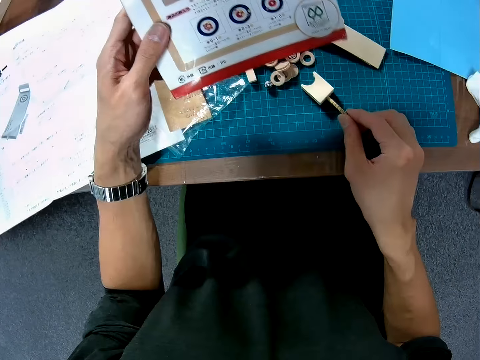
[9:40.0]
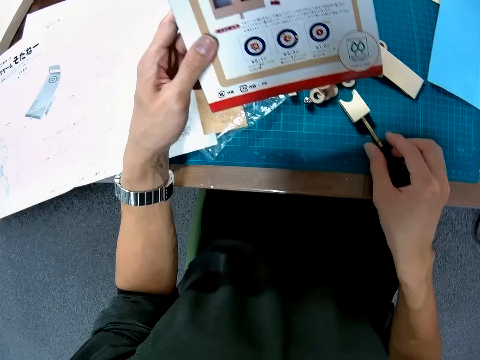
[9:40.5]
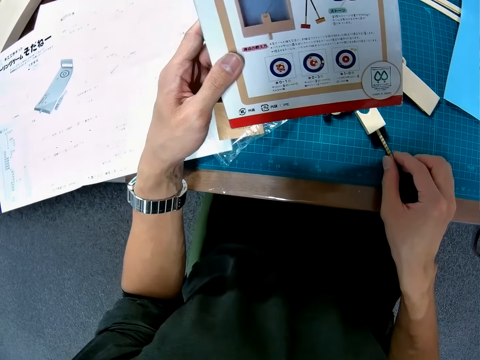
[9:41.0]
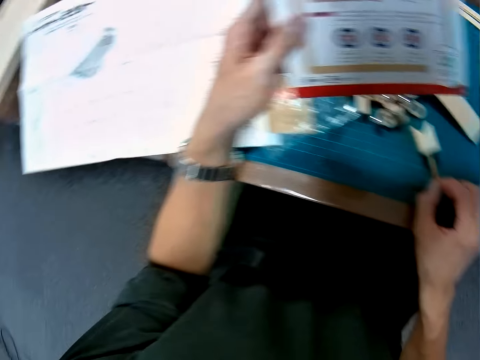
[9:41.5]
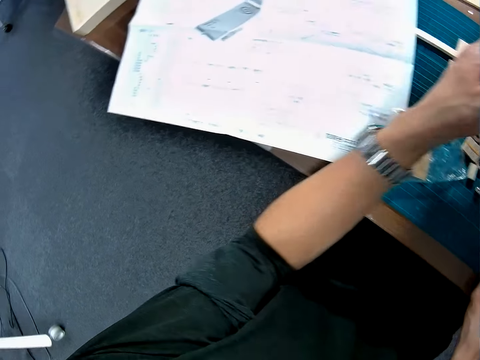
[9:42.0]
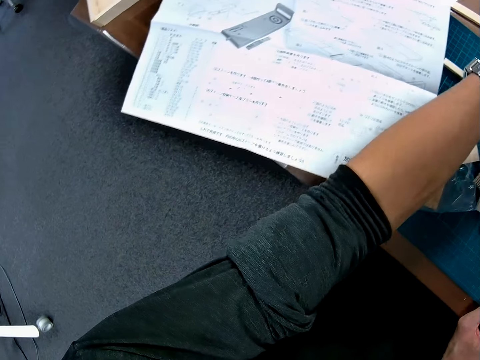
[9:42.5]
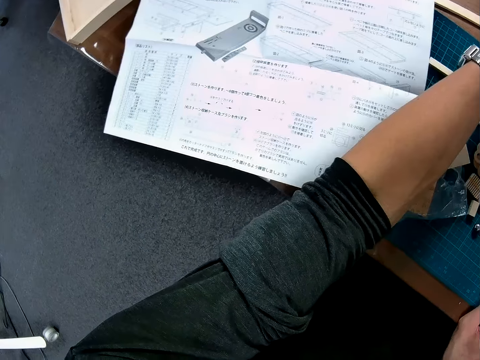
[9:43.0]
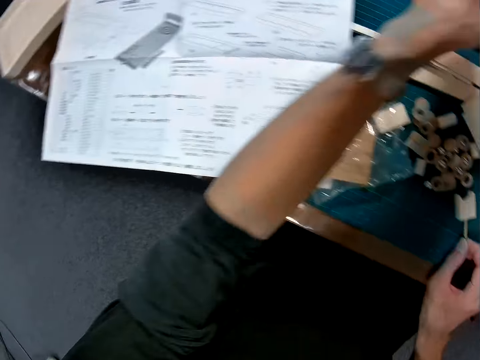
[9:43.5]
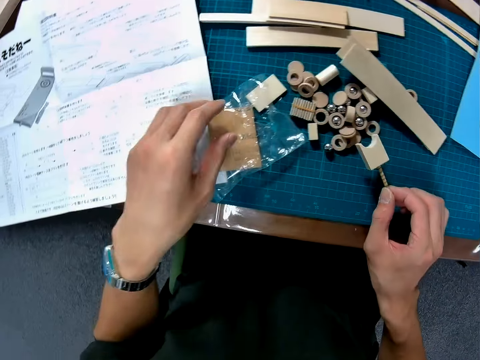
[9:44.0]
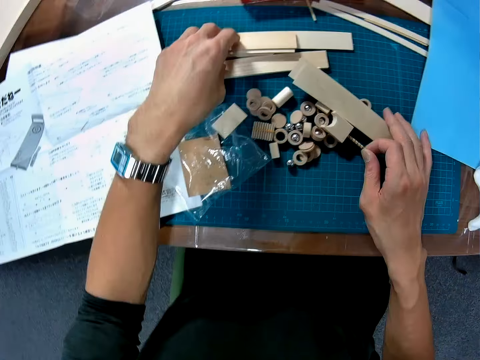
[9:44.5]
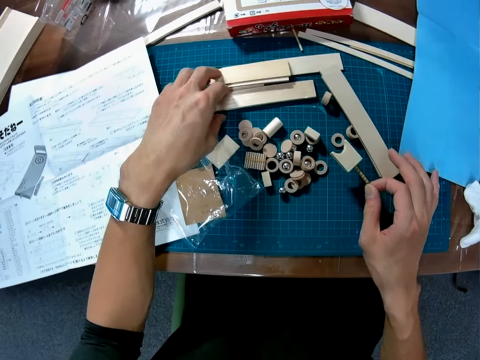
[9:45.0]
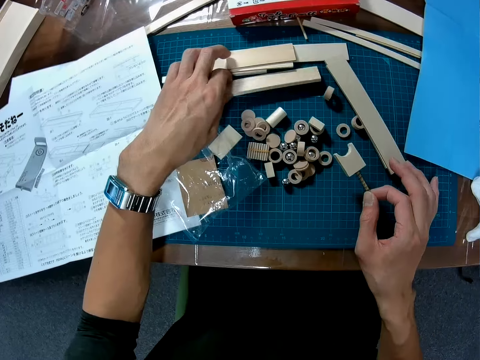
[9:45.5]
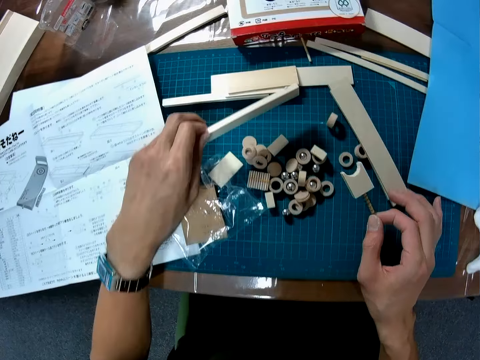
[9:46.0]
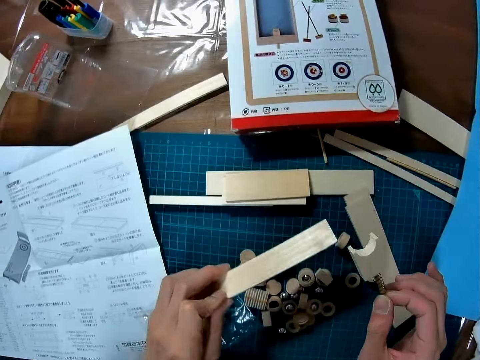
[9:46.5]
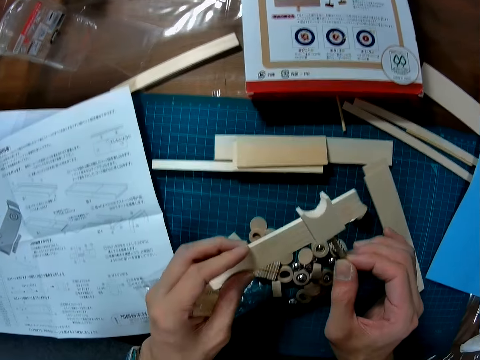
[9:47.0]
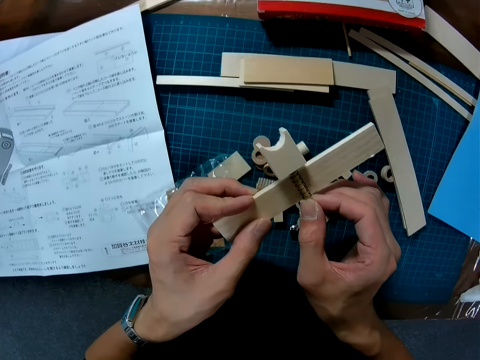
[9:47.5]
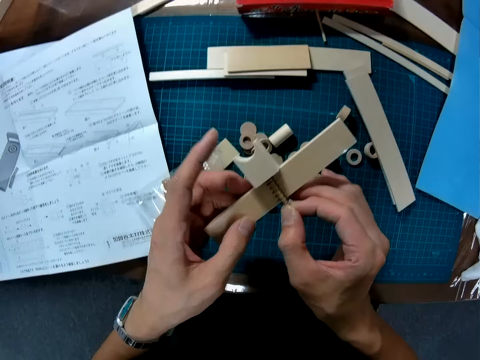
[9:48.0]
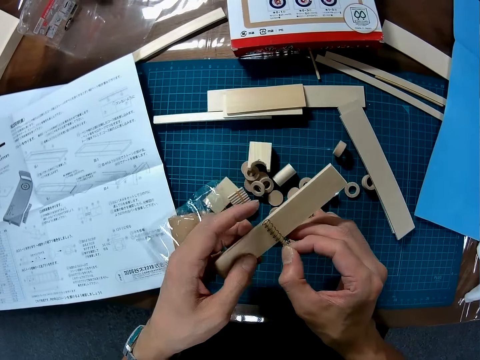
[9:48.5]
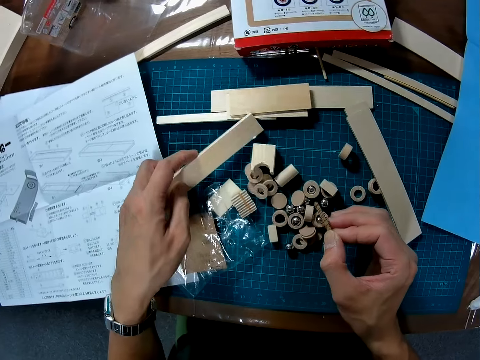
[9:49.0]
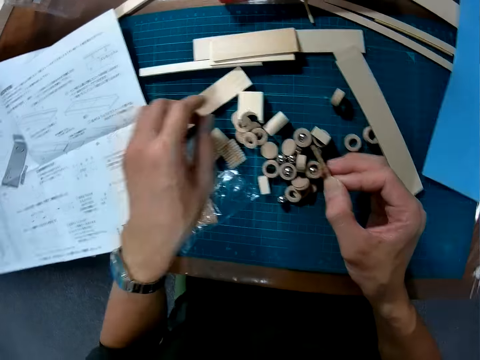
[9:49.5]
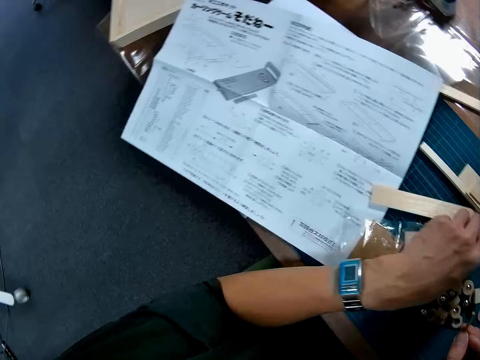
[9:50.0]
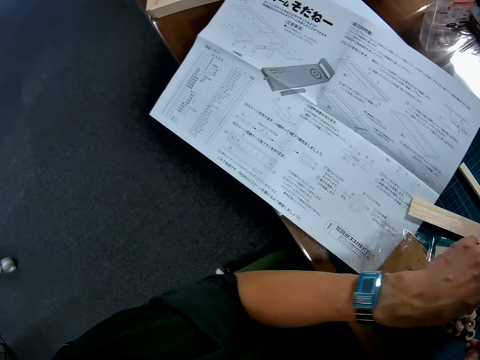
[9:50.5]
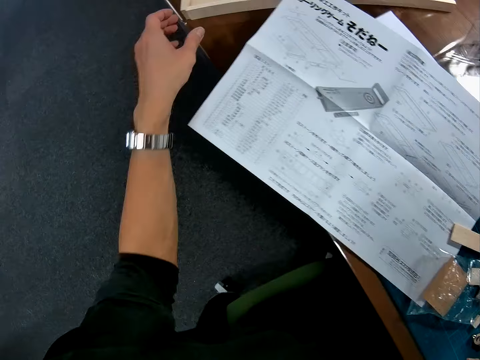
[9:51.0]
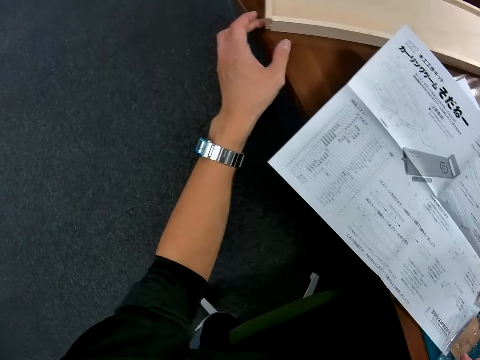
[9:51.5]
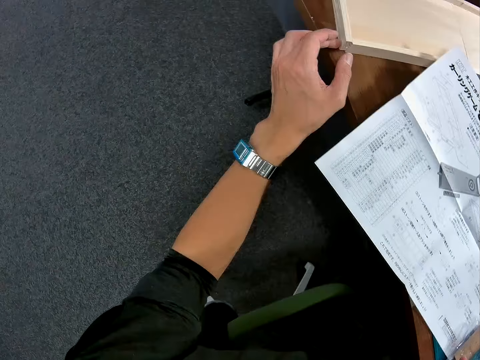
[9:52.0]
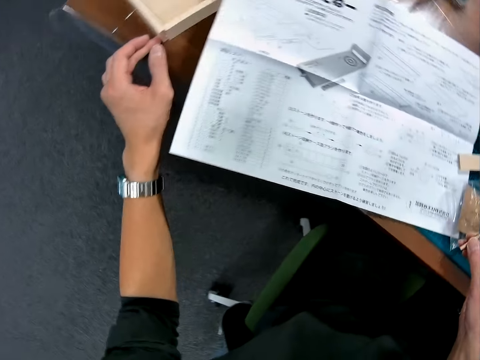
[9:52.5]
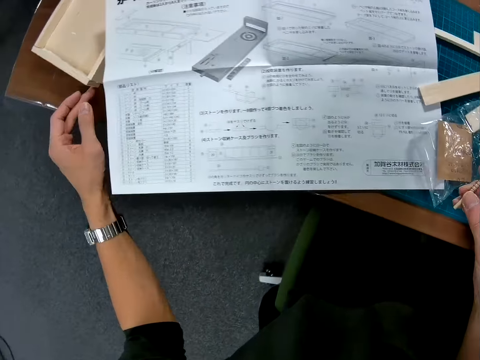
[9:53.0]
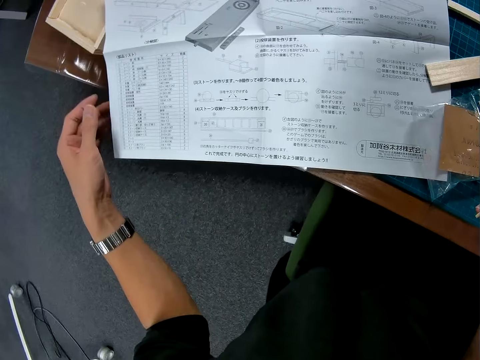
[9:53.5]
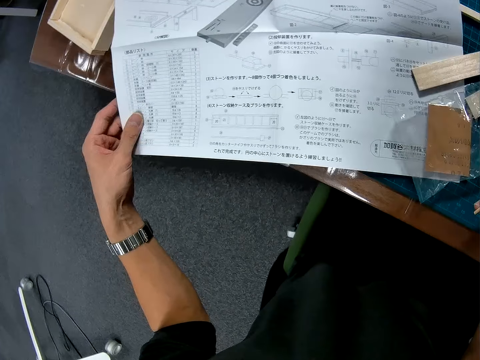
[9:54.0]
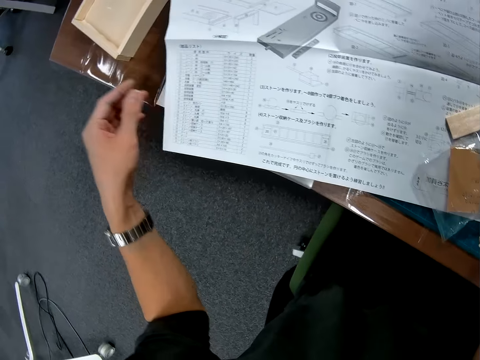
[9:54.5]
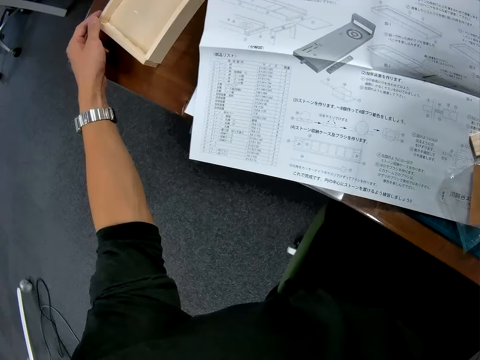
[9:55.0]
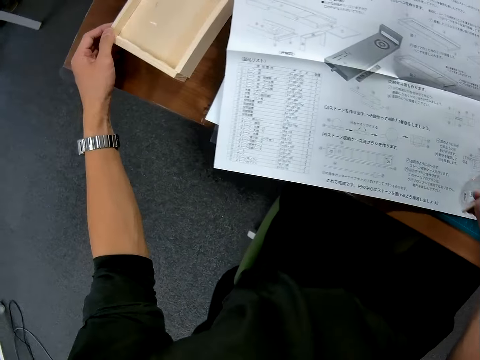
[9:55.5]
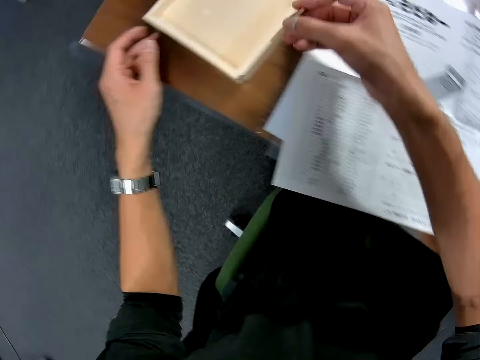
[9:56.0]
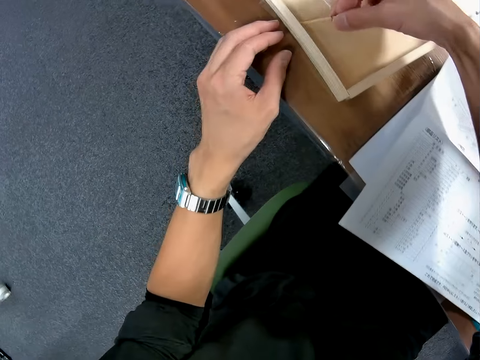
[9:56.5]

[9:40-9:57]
The camera wearer holds a piece of wood on the table. He picks up a wooden craft on the table. He looks at the table. He looks at the paper. He picks up a piece of wood on the table. He places the two pieces of wood together. He holds the pieces of wood with his hands. He places the piece of wood on the mat. He touches the wood on the mat. He moves a wood on the table. He places his hand on the table. He drags a board on the table. He holds the paper and drags the paper on the table. He places his hand on the table. He moves the wood on the table. He holds the board. He places a piece of wood on the board.

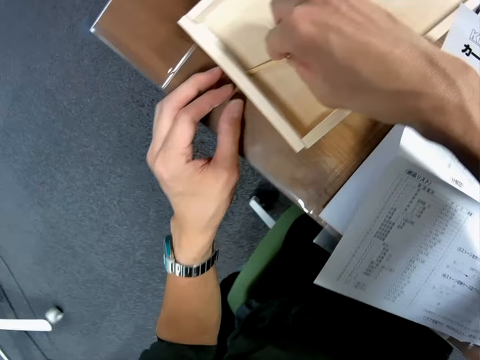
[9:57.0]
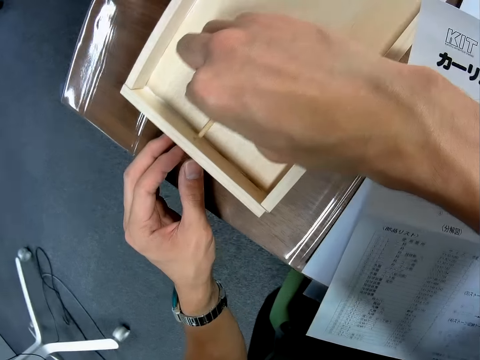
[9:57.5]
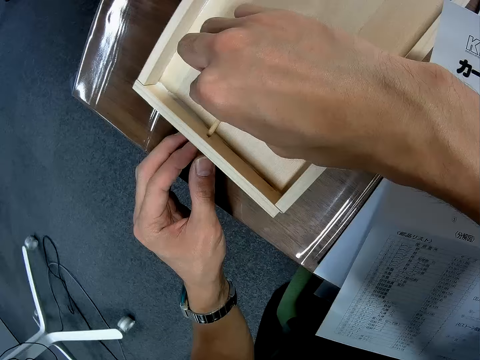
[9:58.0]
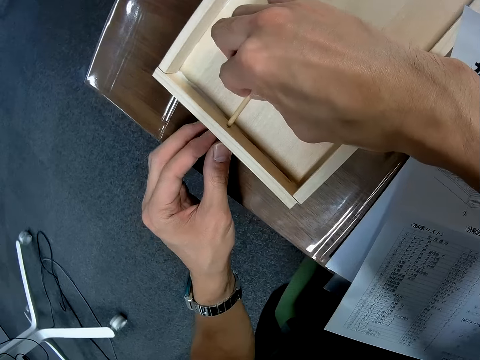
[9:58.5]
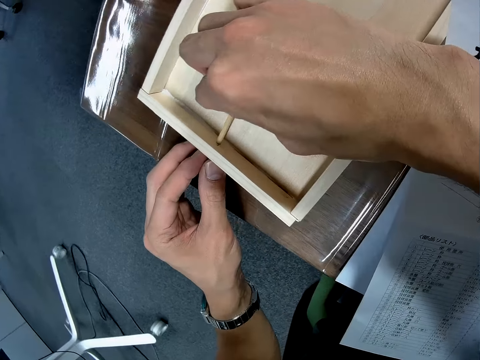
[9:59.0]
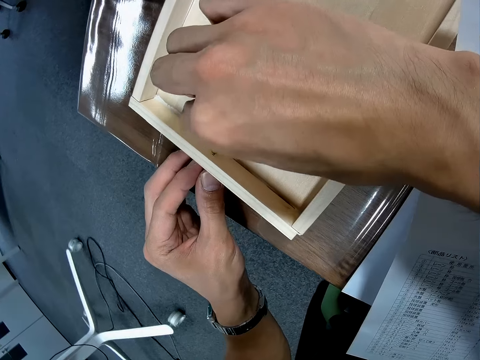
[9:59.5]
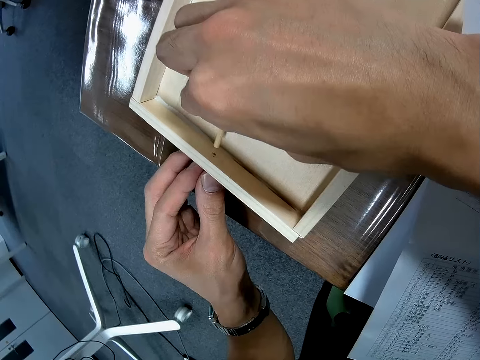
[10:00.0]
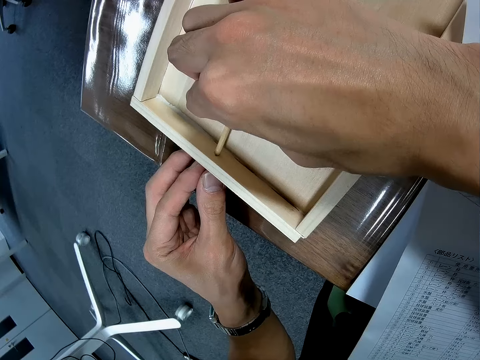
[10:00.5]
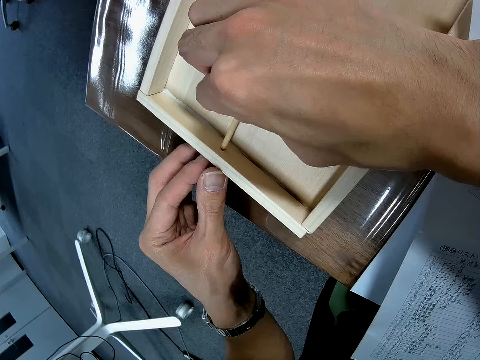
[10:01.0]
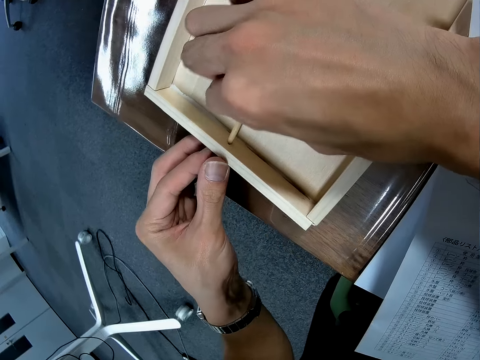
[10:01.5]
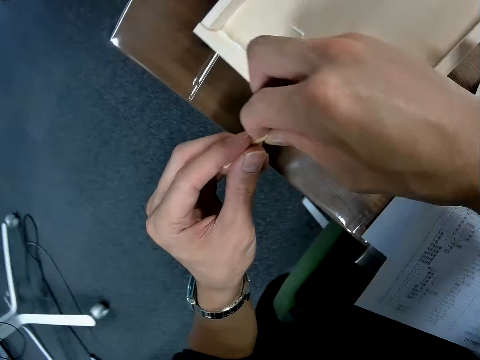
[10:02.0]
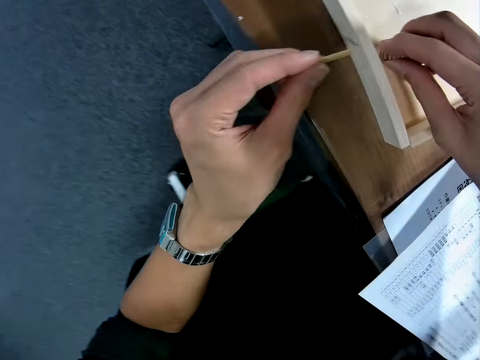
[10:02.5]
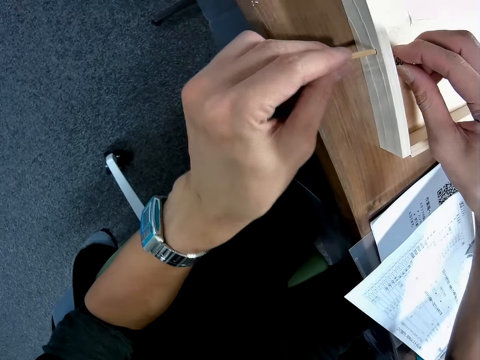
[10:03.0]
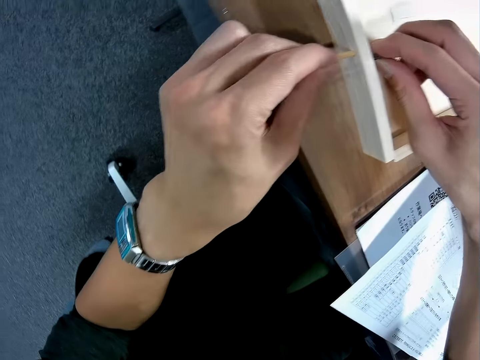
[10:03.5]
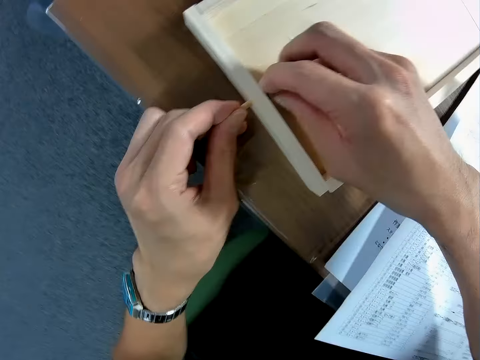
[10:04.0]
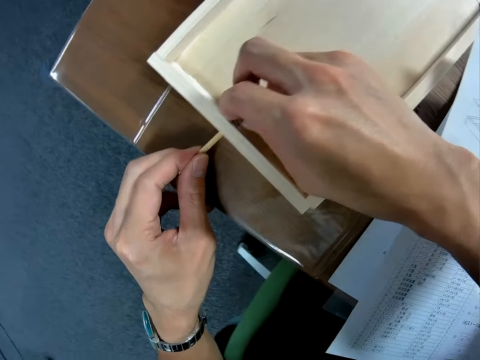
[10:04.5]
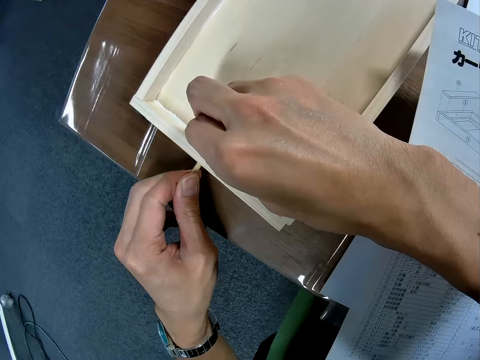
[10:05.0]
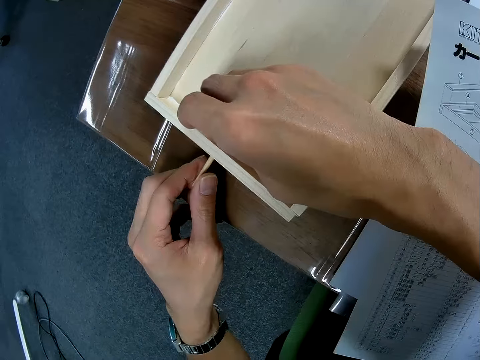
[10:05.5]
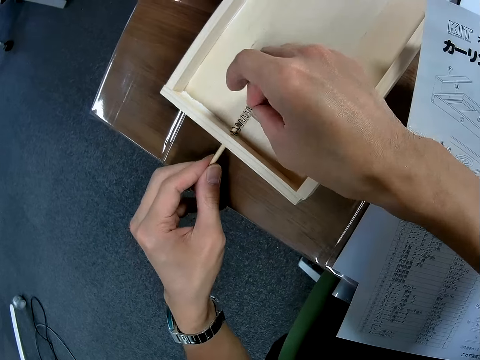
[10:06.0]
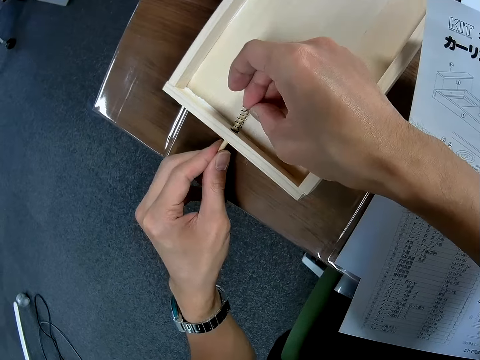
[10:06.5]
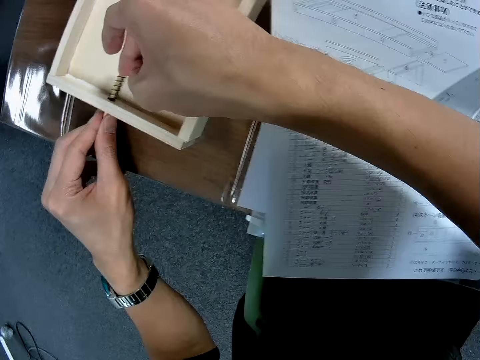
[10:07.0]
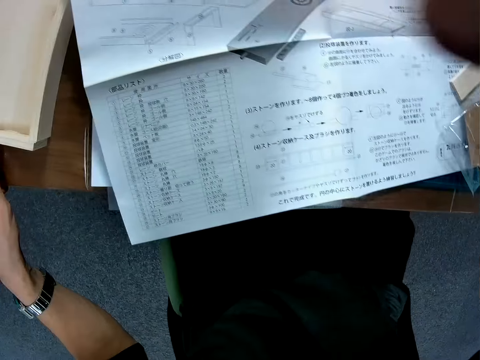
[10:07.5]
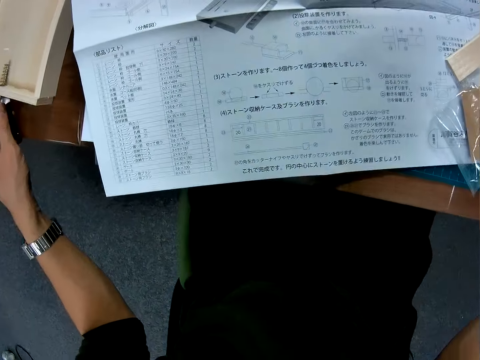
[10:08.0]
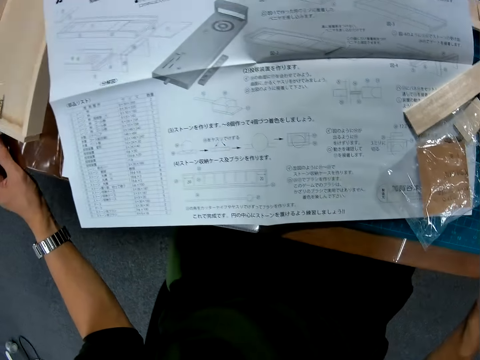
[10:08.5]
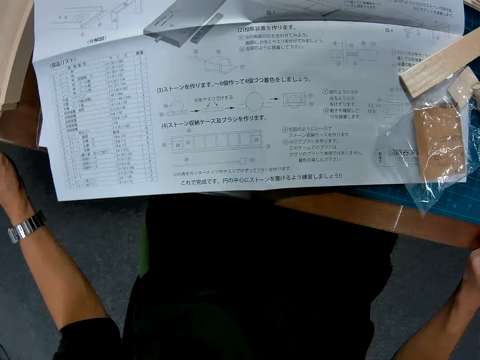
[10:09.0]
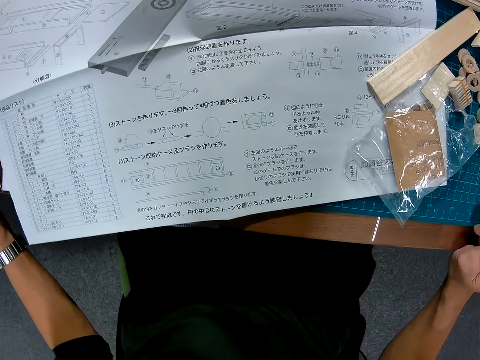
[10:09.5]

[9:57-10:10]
The camera wearer inserts a small wood in a hole on the wood on the table. He fixes the piece of wood on the board. He holds the piece of wood. He fixes the piece of wood on the board. He pulls the piece of wood on the board. He lifts his hand from the board. He looks around the table.
